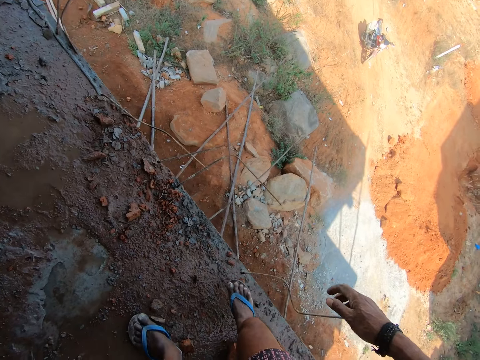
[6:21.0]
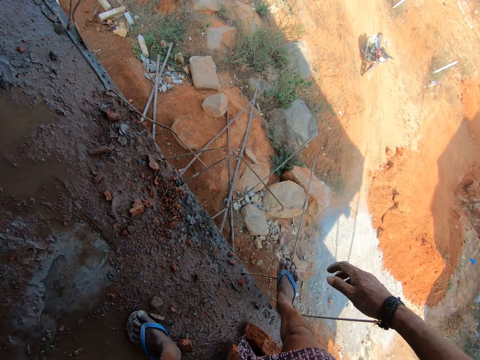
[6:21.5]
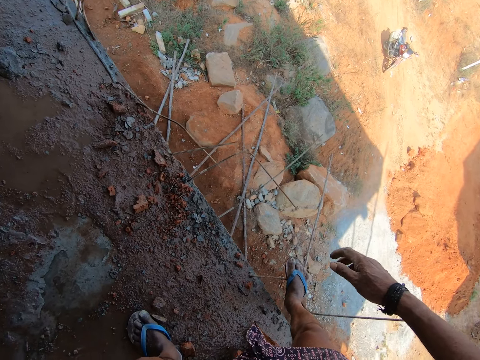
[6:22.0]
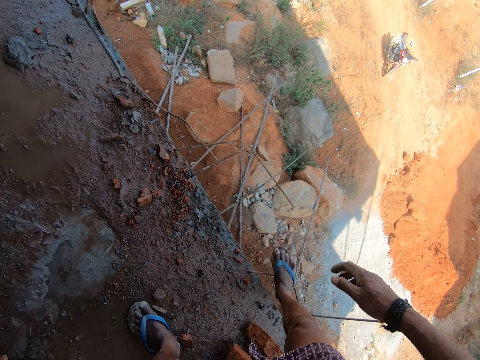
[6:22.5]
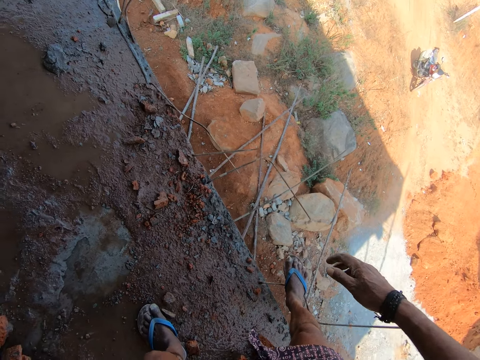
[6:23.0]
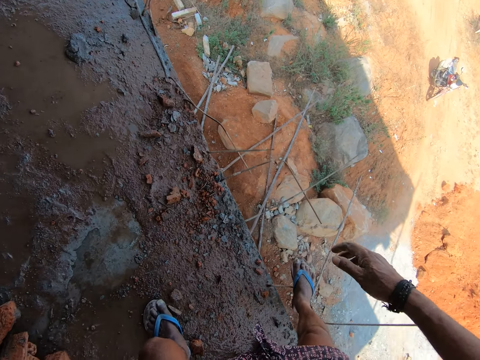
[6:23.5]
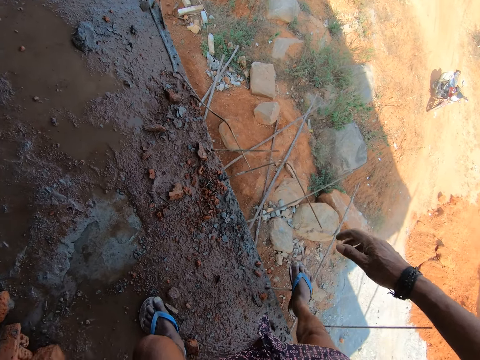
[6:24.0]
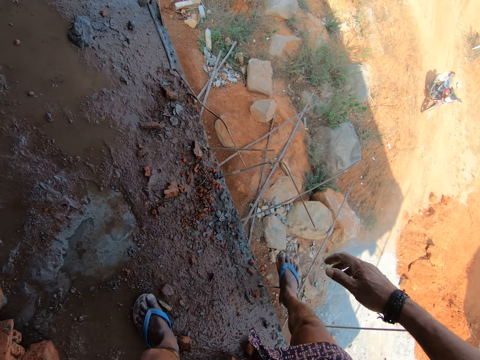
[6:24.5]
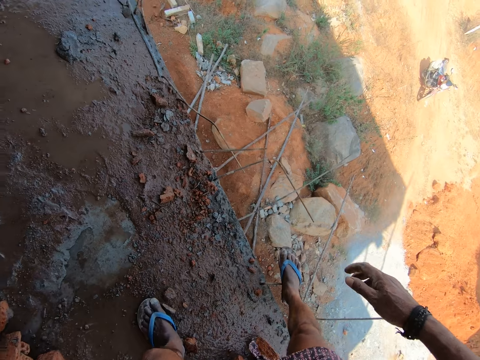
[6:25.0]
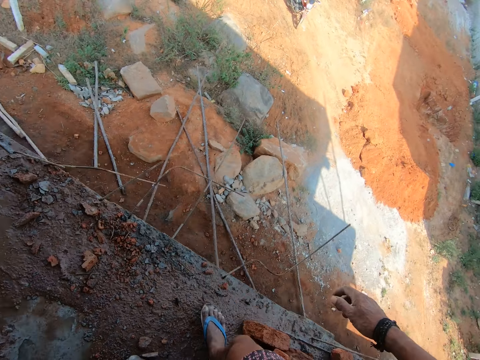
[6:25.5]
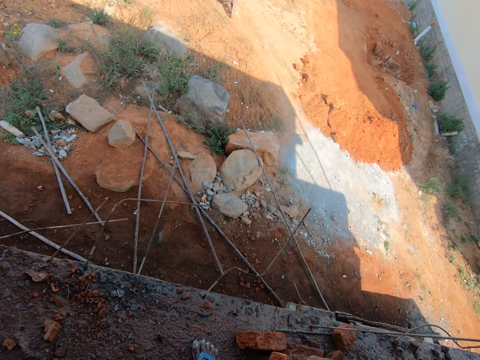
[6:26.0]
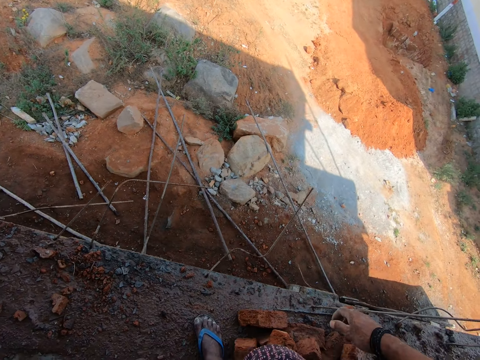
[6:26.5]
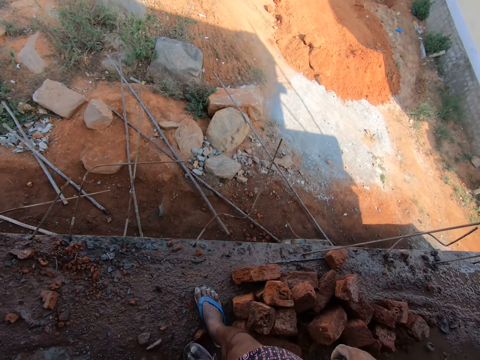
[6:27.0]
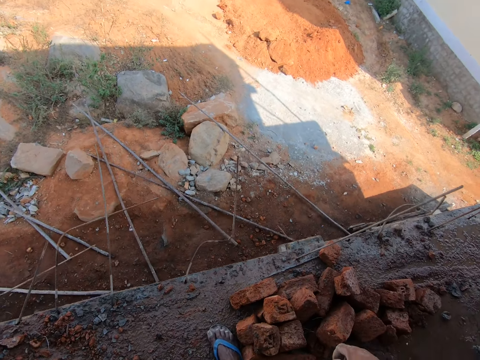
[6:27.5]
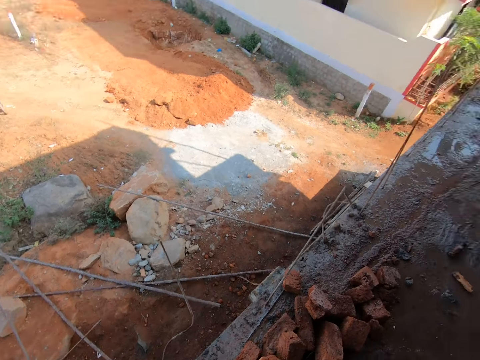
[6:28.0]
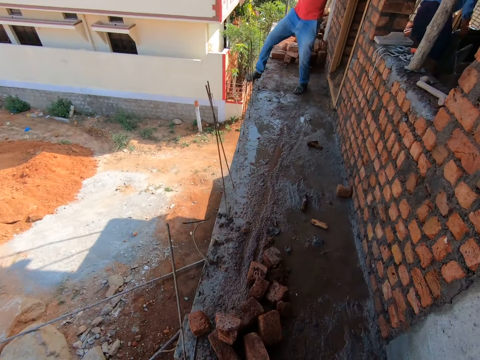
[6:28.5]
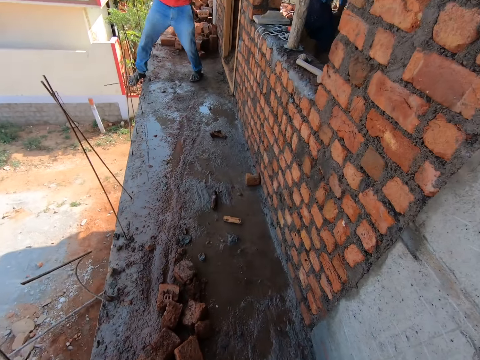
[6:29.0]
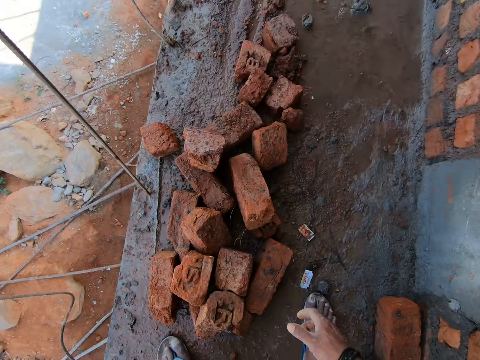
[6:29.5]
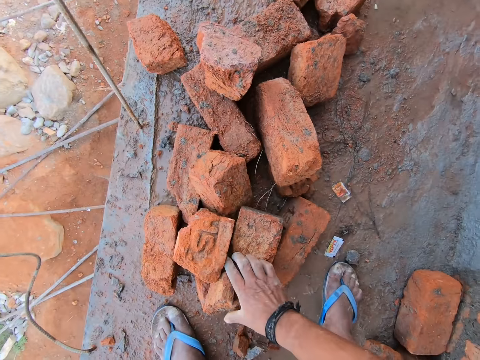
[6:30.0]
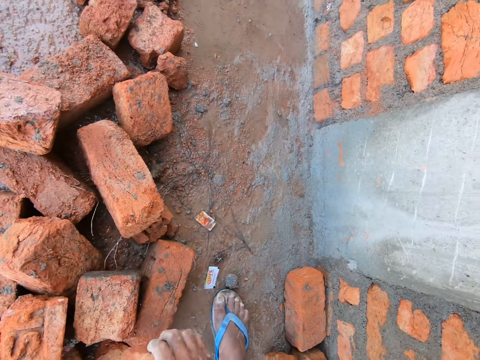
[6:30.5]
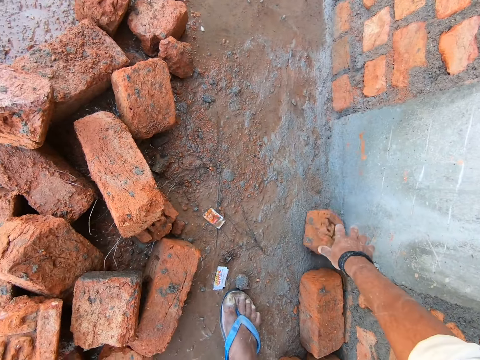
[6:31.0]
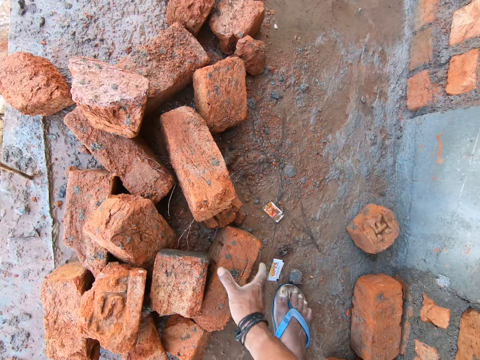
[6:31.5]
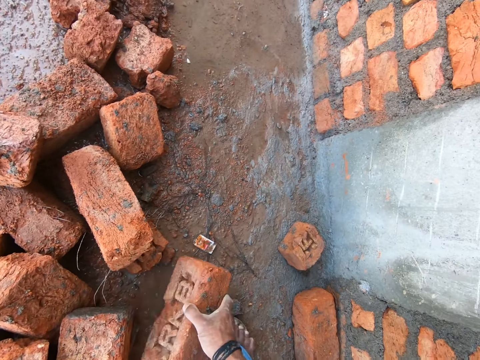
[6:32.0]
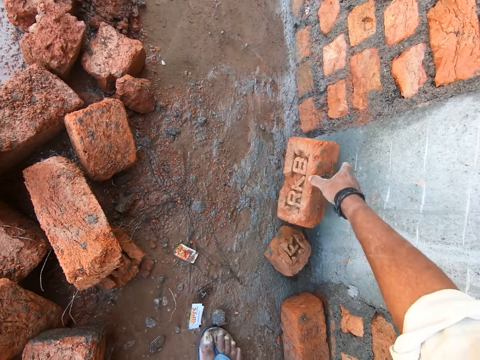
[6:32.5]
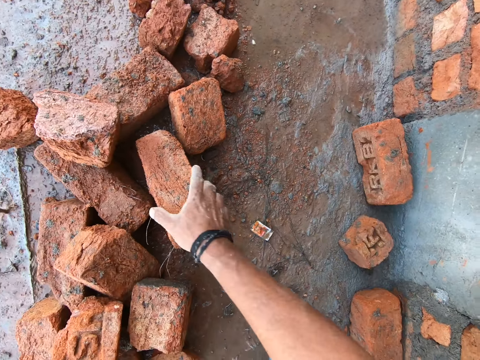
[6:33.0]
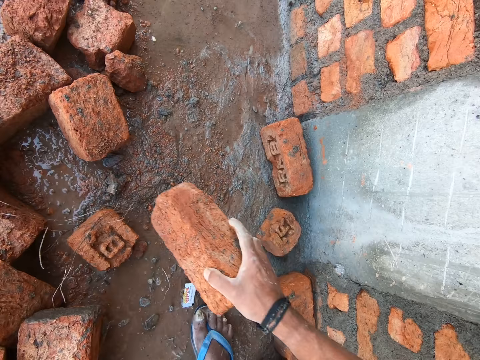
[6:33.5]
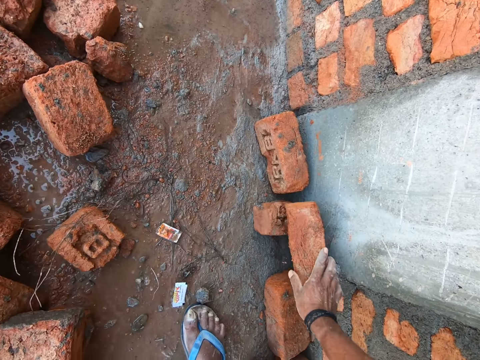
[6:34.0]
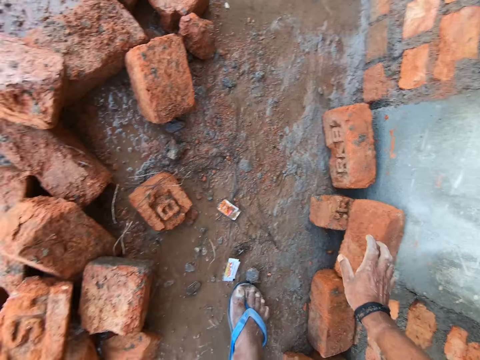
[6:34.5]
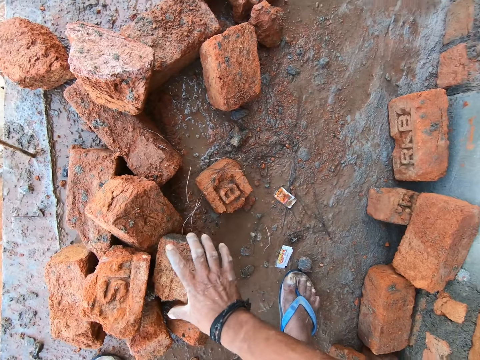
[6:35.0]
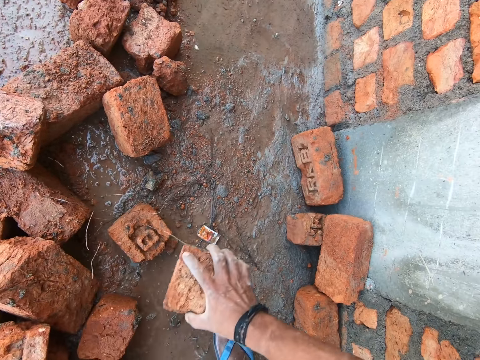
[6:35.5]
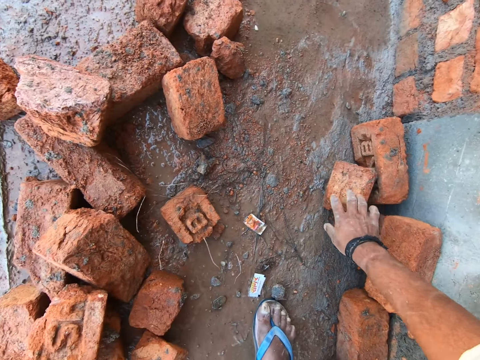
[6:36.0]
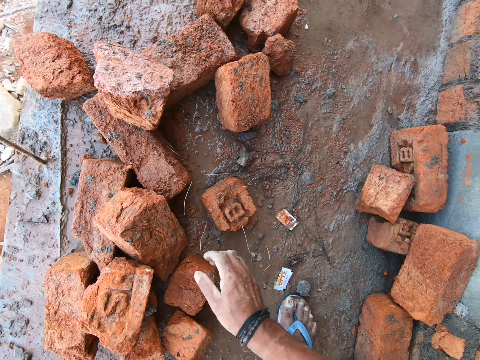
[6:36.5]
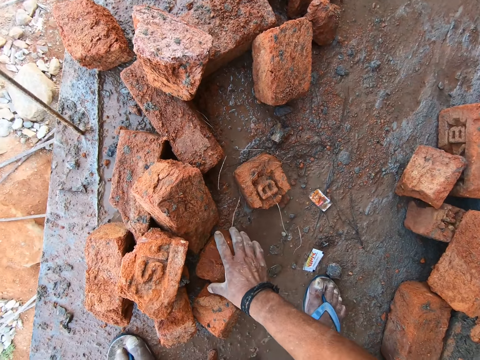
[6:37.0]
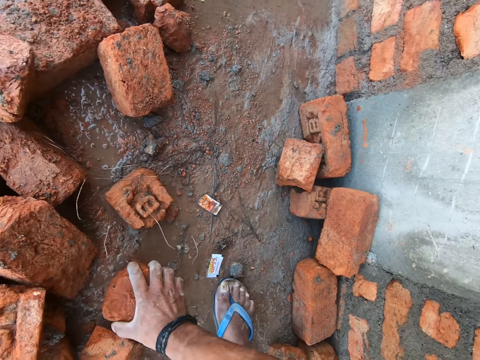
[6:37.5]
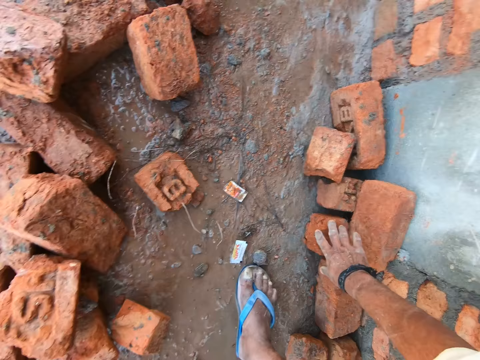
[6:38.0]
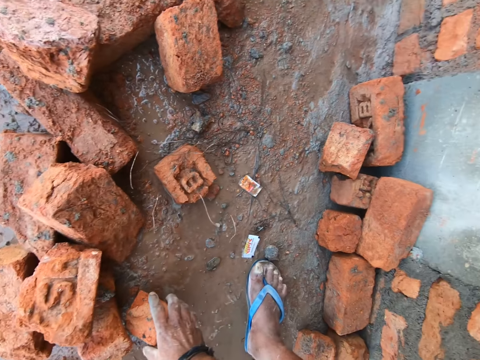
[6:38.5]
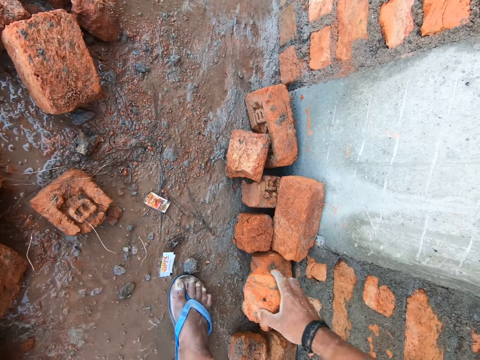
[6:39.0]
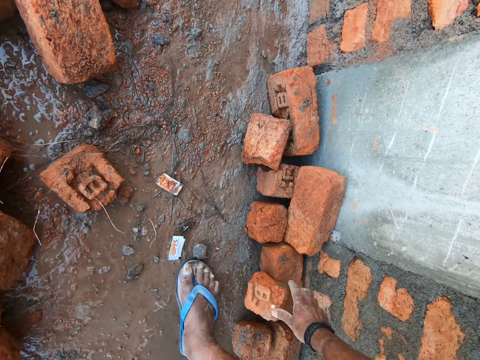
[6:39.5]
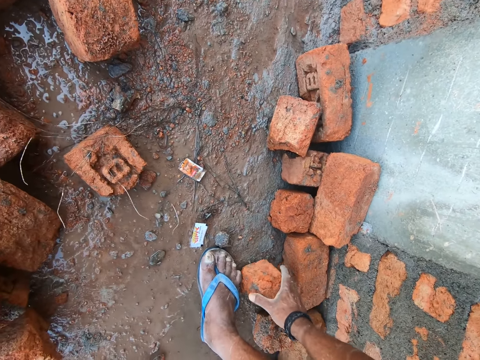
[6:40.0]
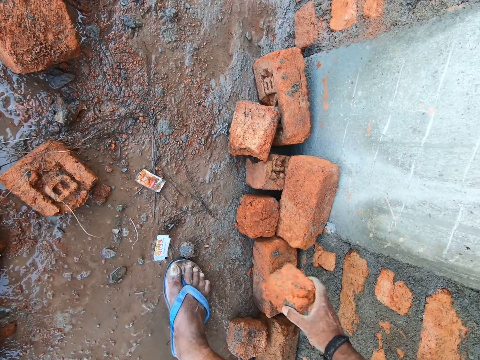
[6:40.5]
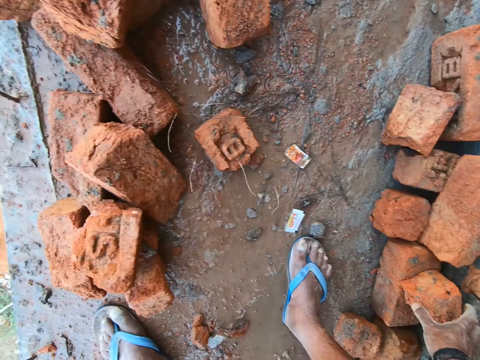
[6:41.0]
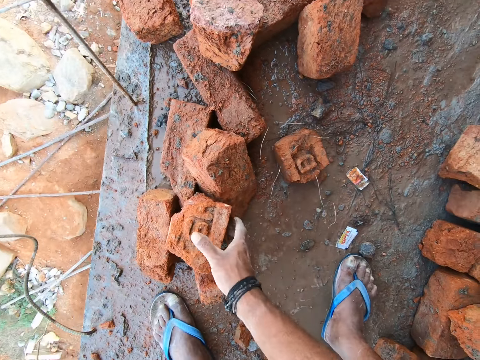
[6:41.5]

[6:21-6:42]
The camera wearer steps on the steel with the right foot. They move the steel with the foot. They look around. They stand on the floor. They turn around. They bend towards the brick. They move the brick. They pick a brick from the floor. They drop the brick on the floor. They pick a brick from the floor. They move the brick. They drop the brick on the floor. They pick a brick from the floor. They move the brick. They drop the brick on the floor. They pick a brick from the floor. They move the brick. They drop the brick on the floor. They move the brick. They pick a brick from the floor. They drop the brick on the floor. They pick a brick from the floor. They move the brick. They drop the brick on the floor. They pick a brick from the floor.

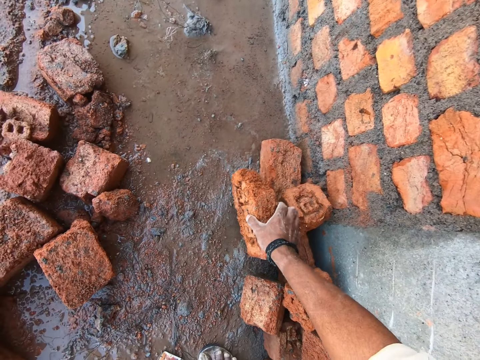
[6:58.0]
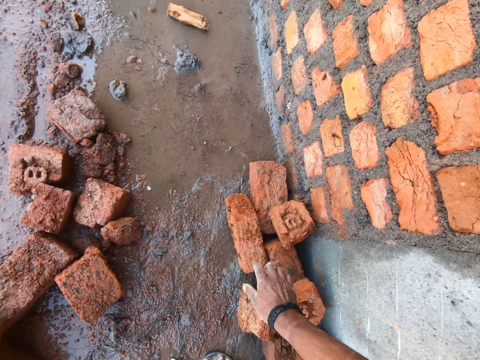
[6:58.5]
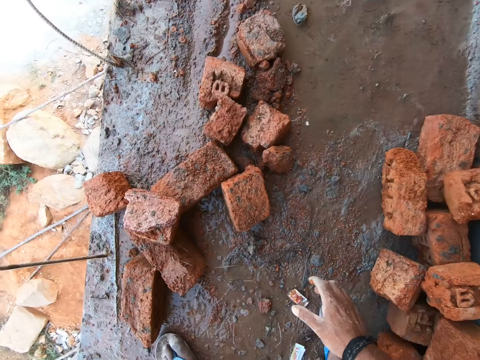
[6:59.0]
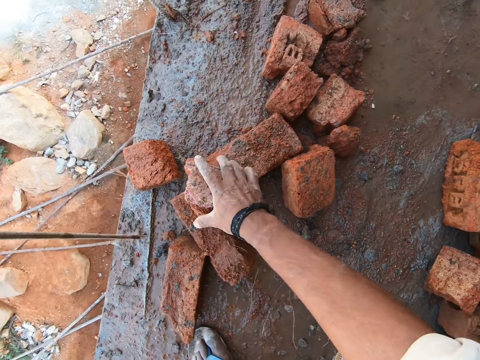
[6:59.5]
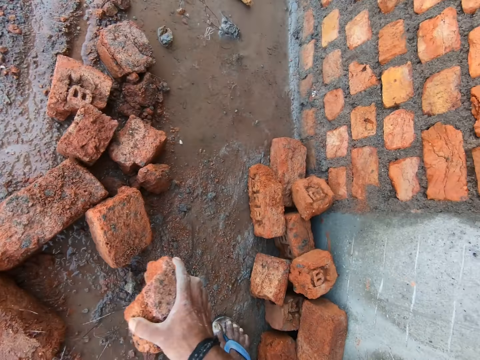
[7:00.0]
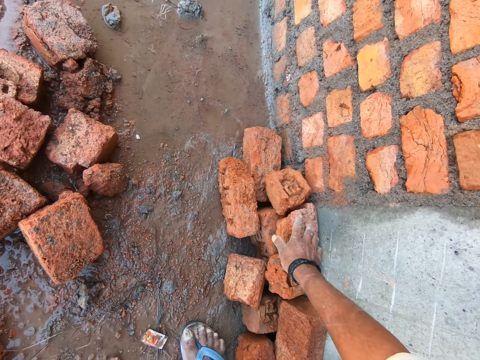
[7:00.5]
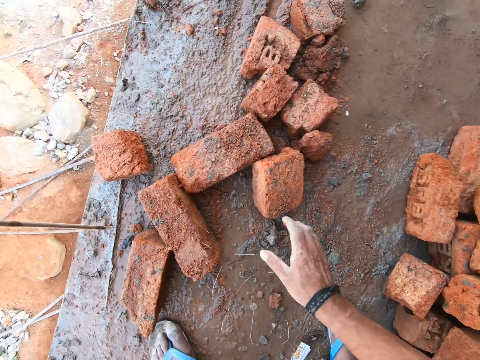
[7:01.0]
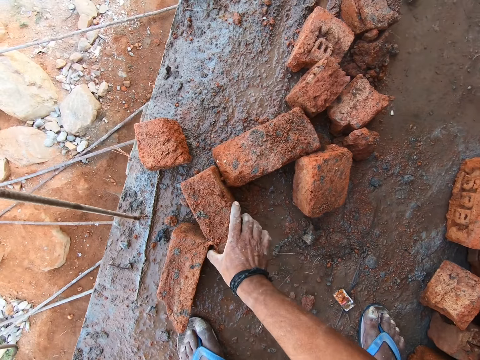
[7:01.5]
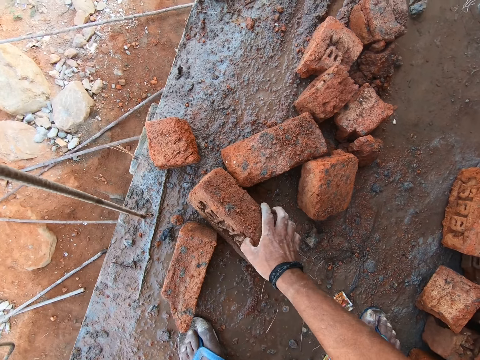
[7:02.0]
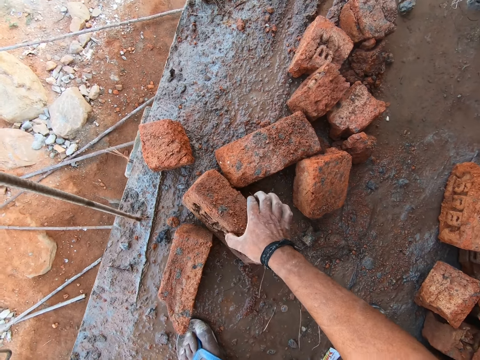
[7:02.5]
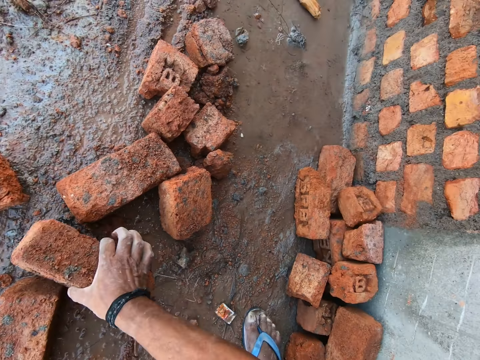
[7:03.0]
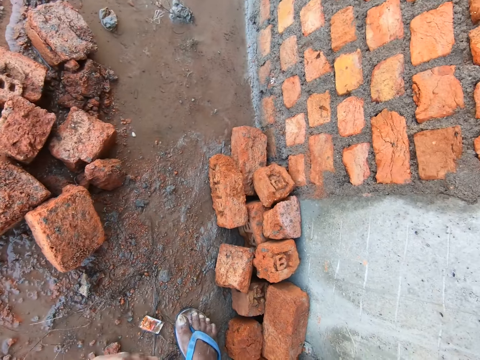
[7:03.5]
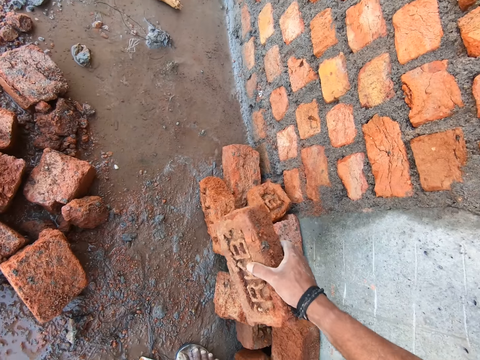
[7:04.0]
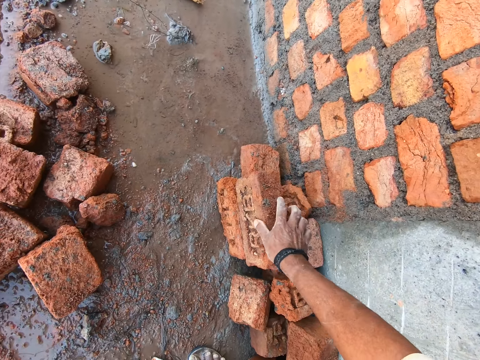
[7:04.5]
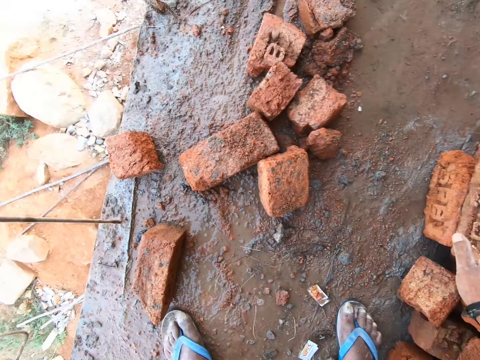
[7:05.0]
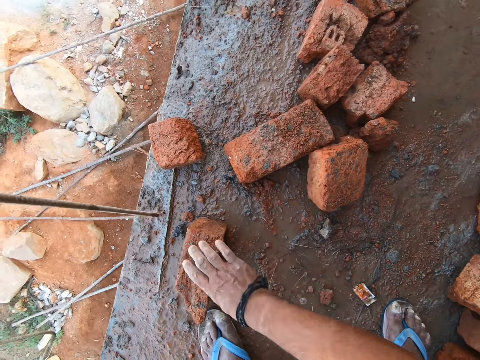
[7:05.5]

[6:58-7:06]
The camera wearer picks a brick from the floor. They move the brick. They drop the brick on the floor. They pick a brick from the floor. They move the brick. They drop the brick on the floor.
